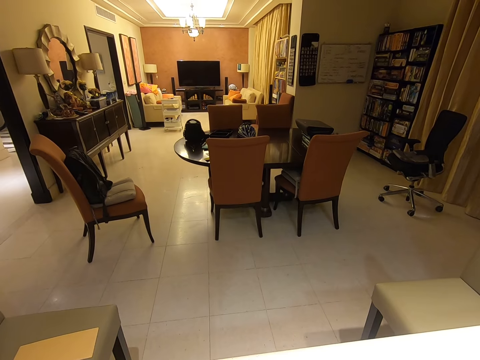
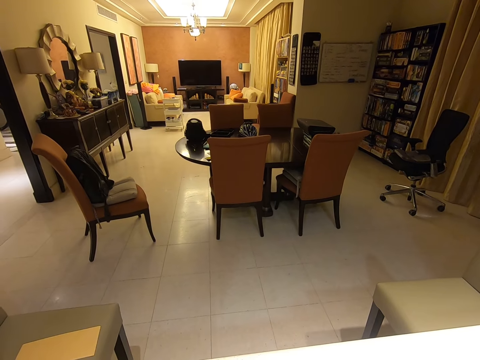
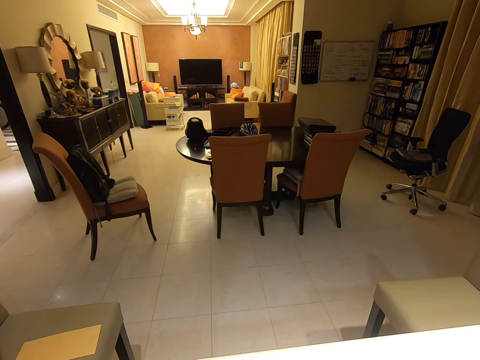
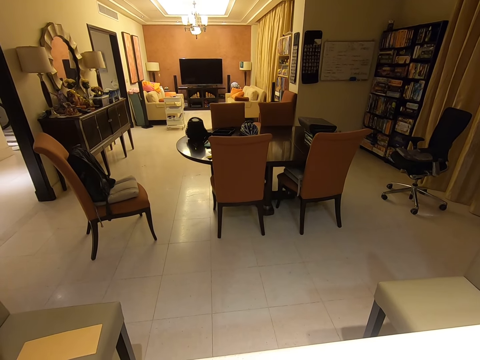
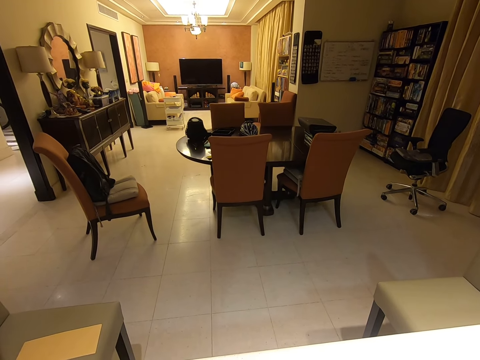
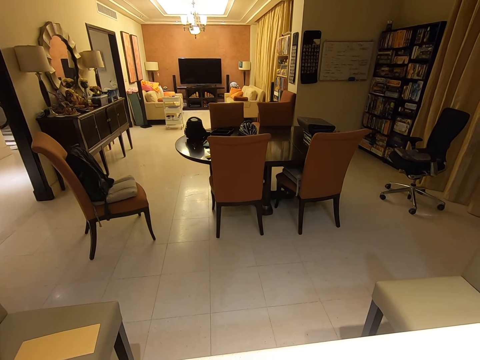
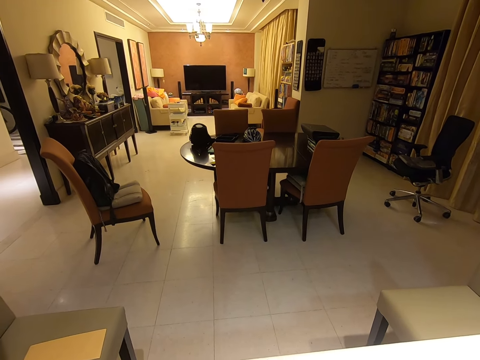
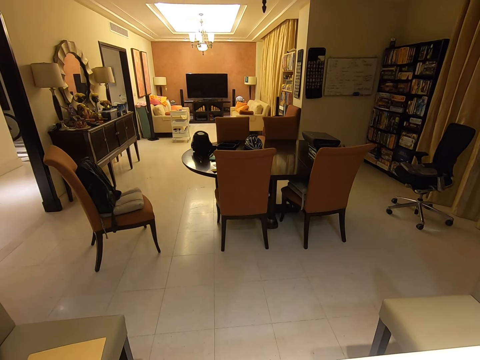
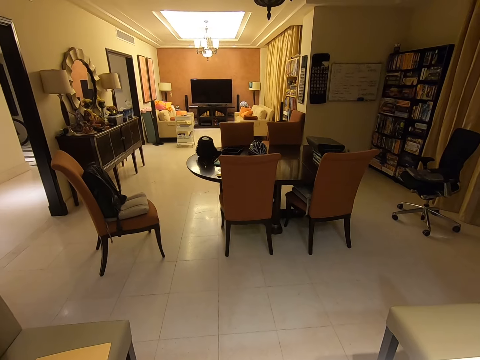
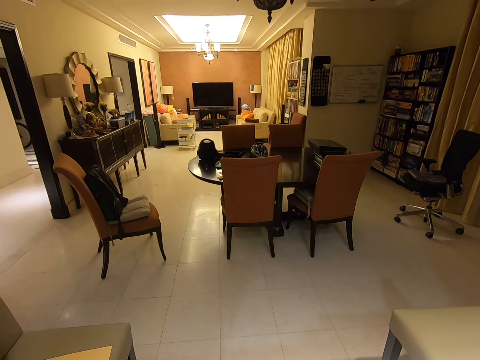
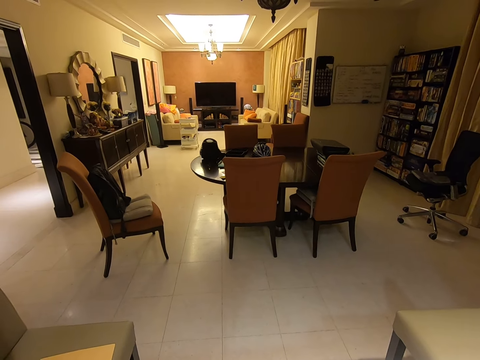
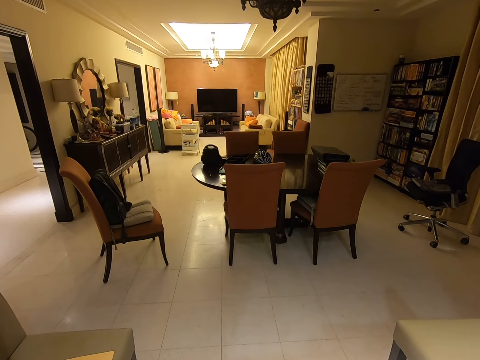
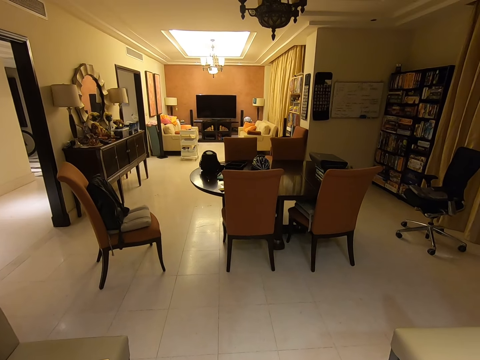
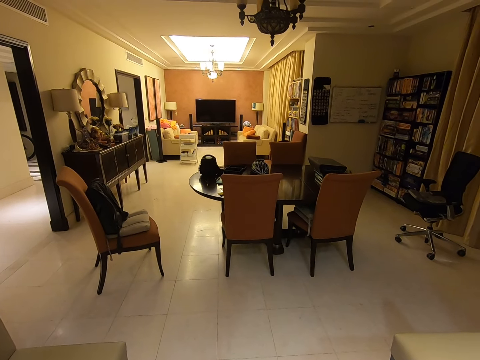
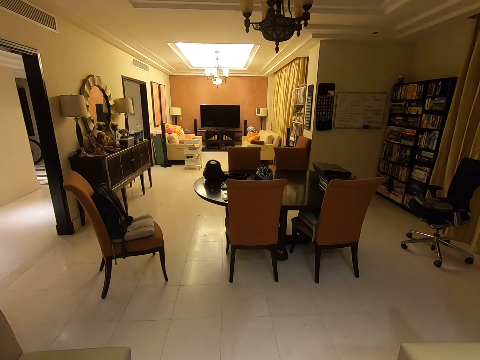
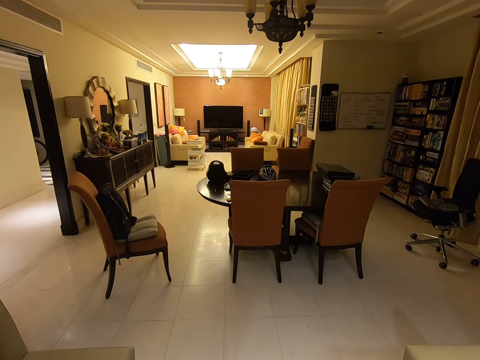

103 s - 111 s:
A woman converses with the camera wearer.

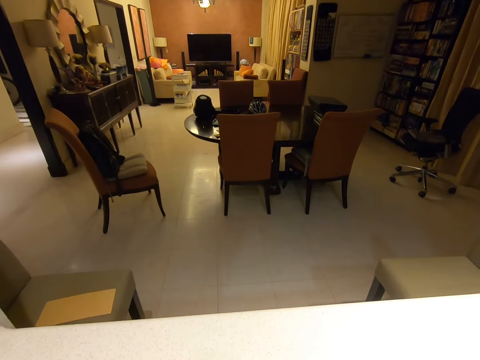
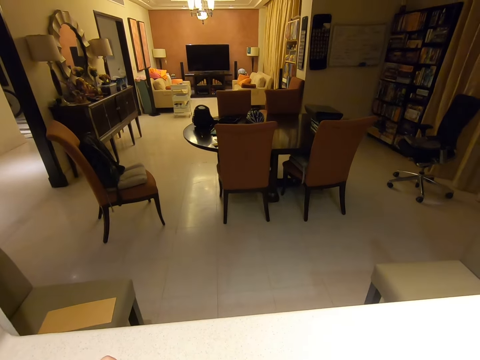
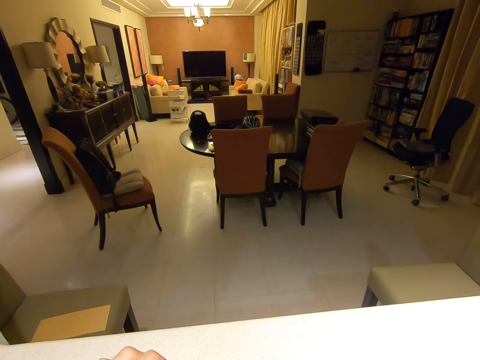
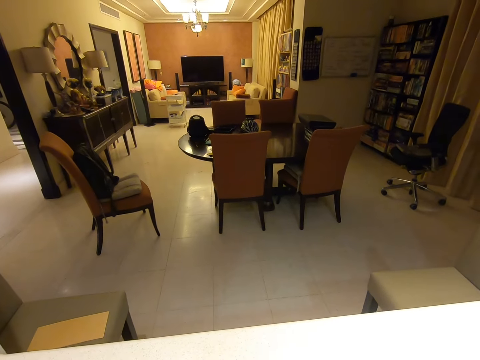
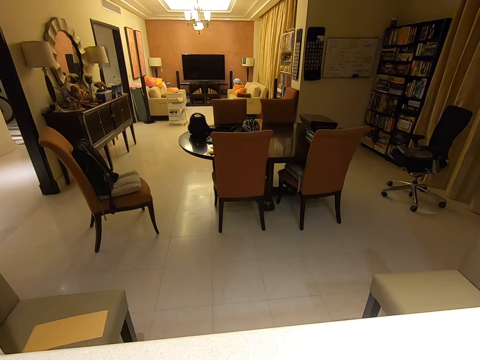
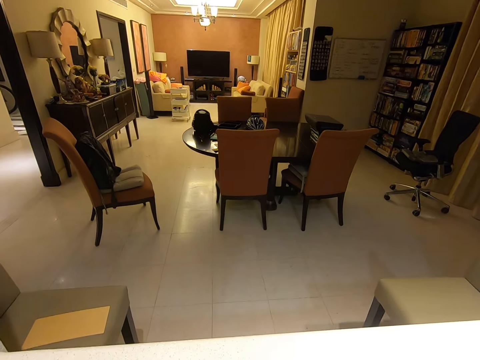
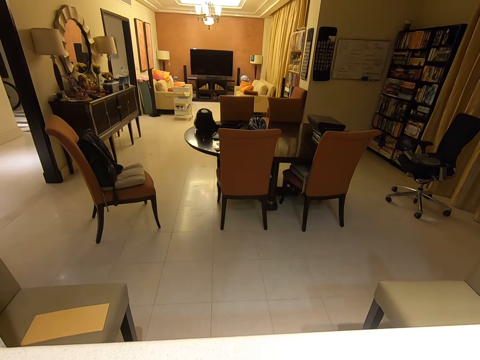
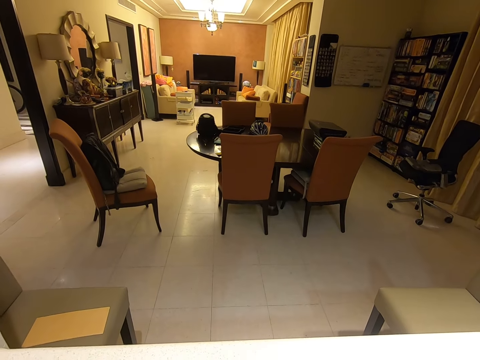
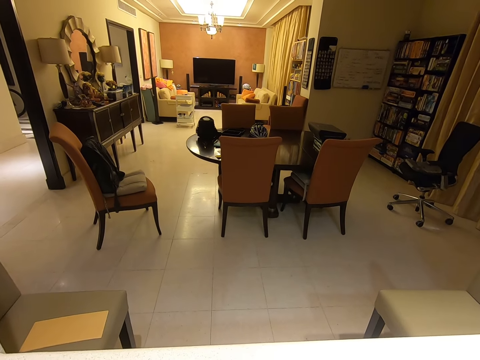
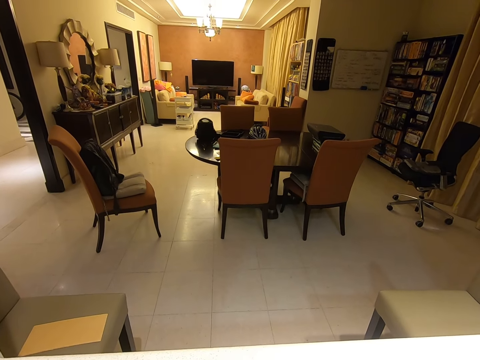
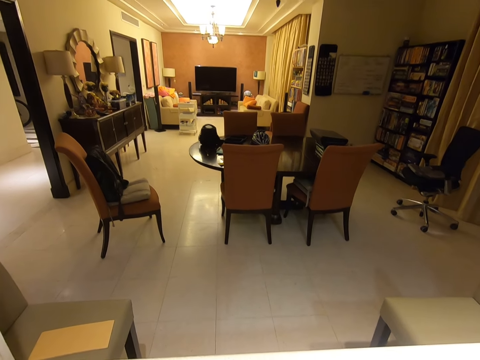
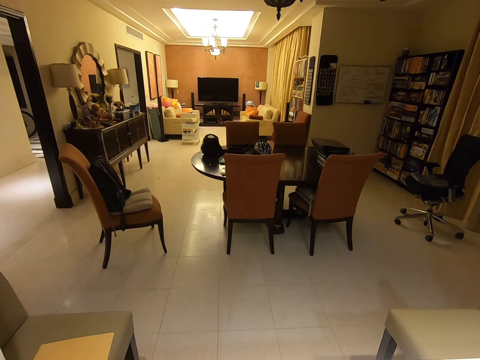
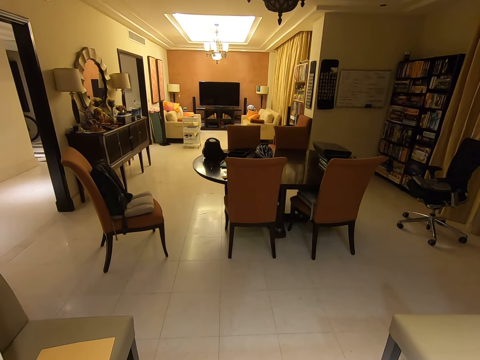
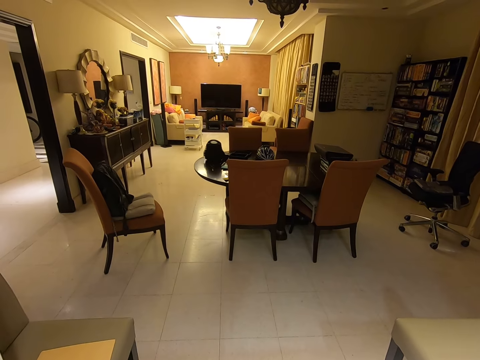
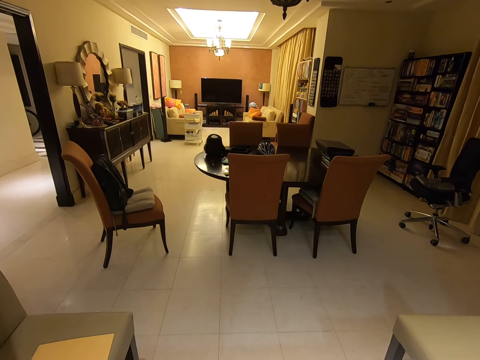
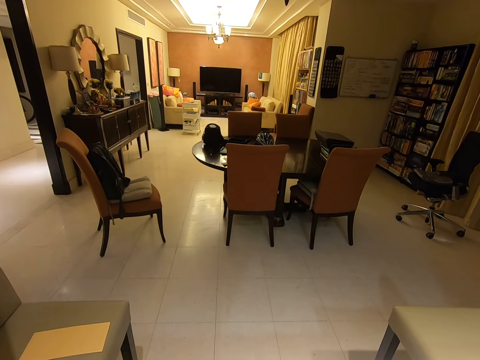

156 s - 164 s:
The camera wearer moves their hands. They look around the house.

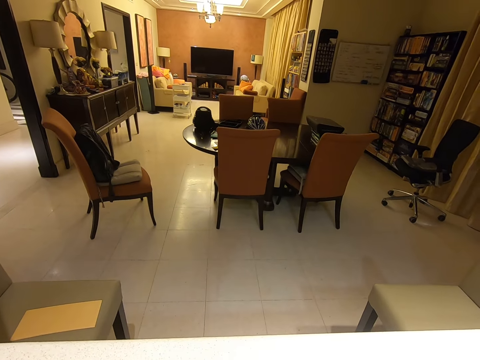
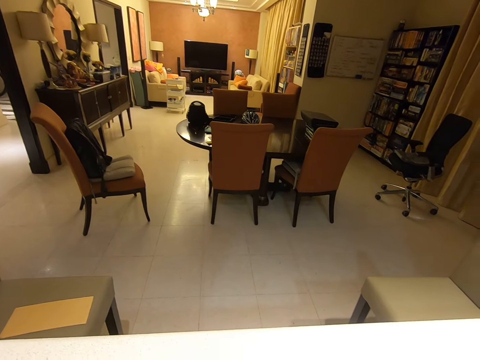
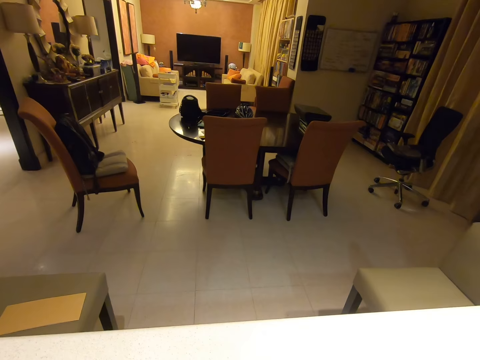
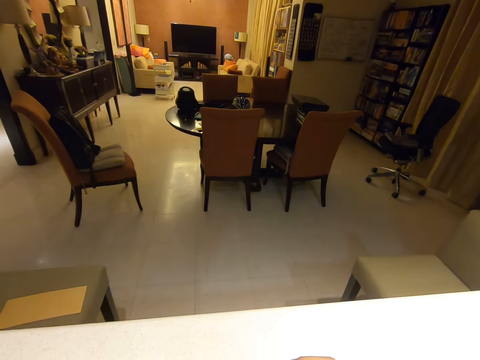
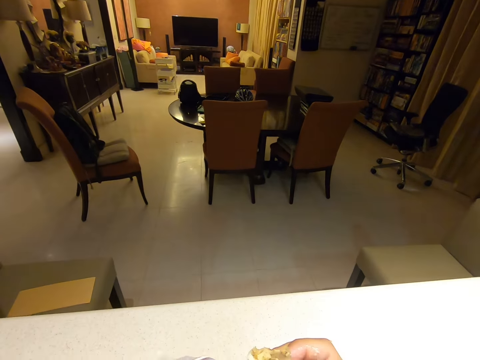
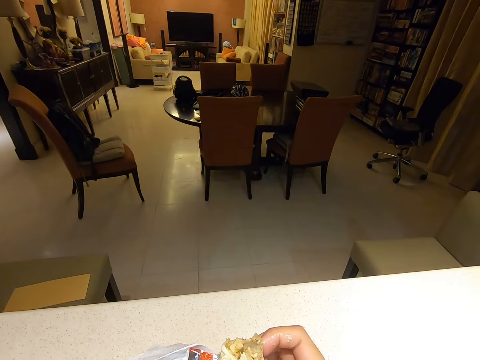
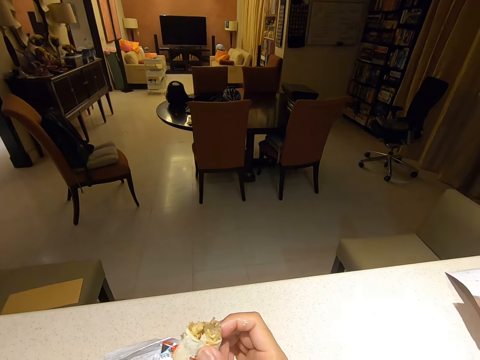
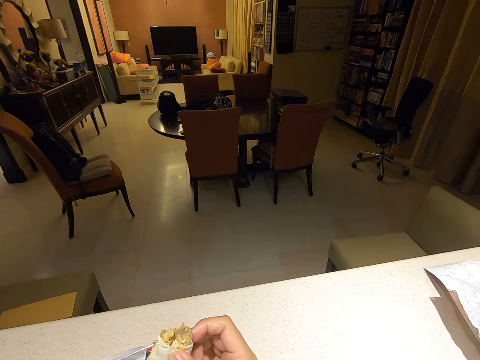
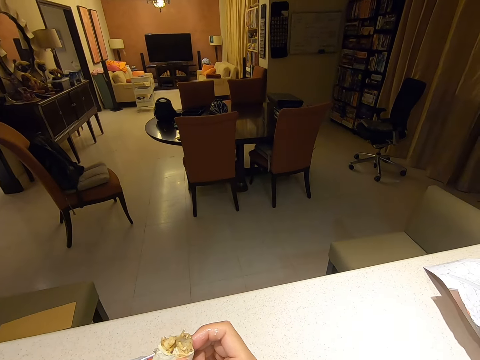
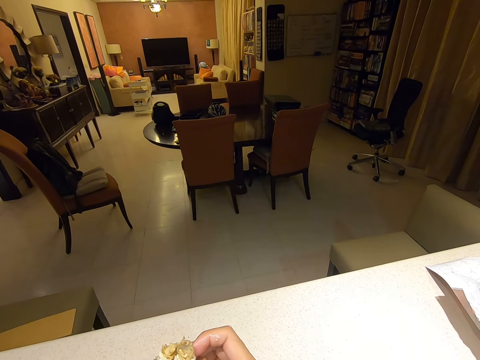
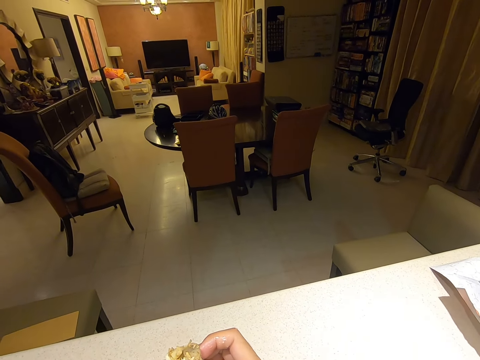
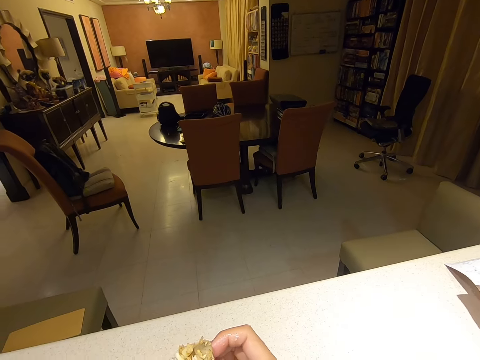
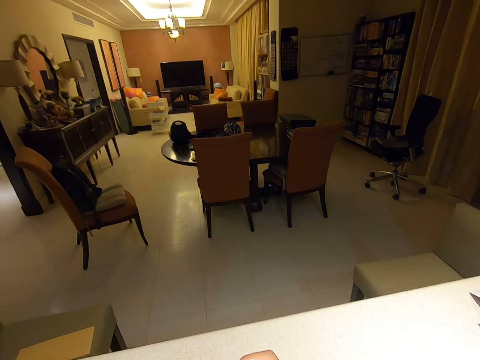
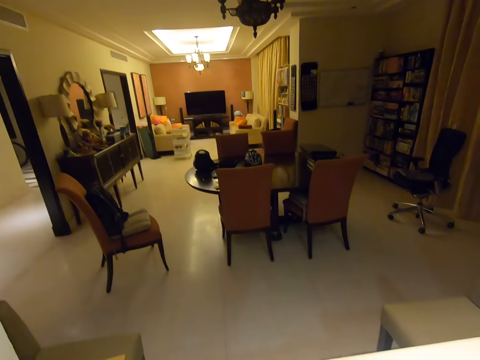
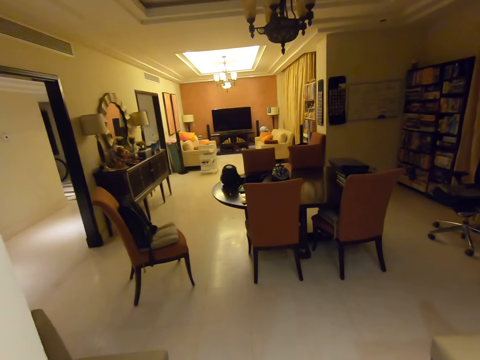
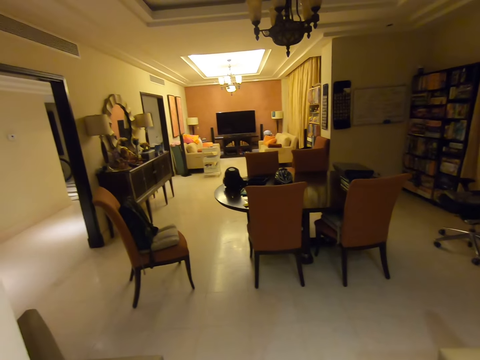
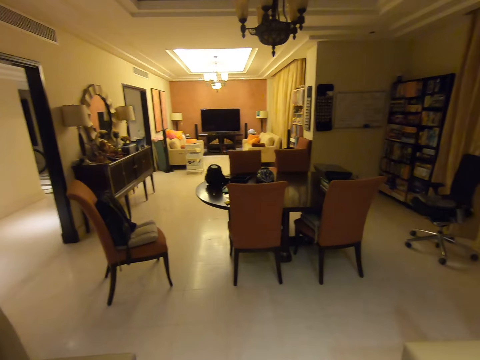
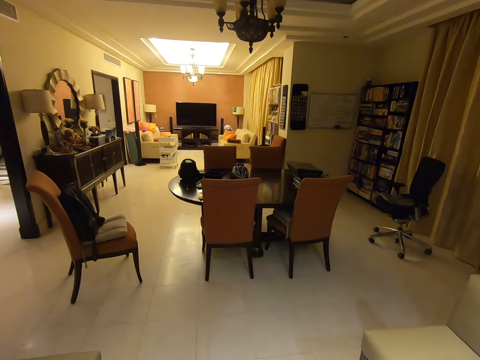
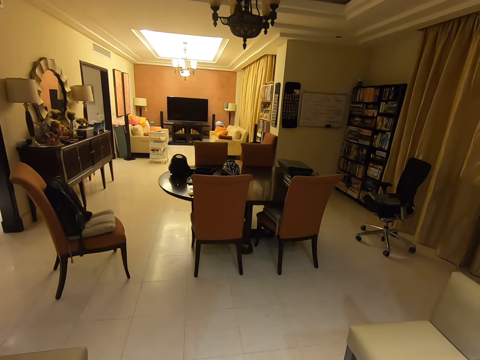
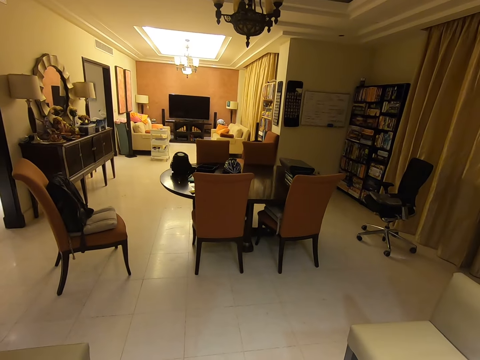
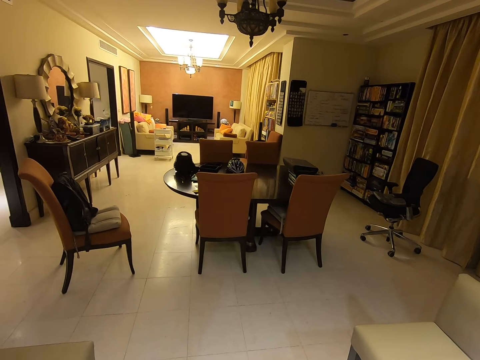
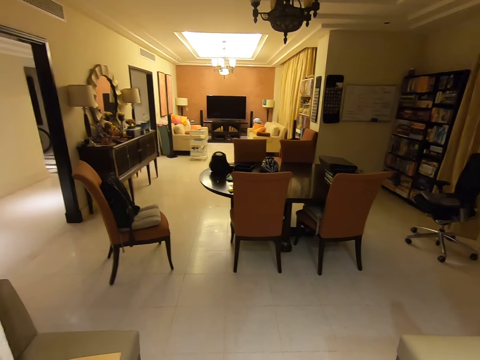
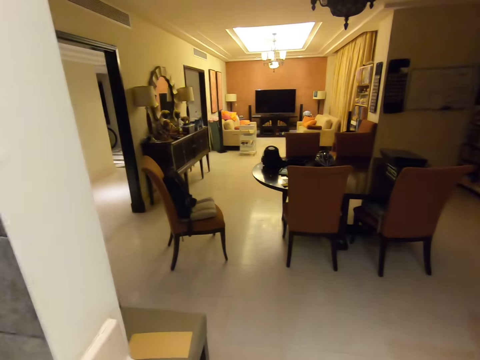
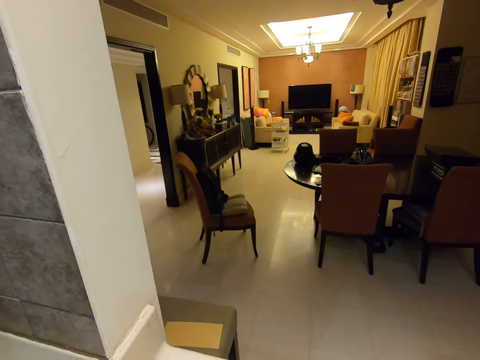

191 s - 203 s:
A woman converses with the camera wearer. The camera wearer holds the shawarma with his right hand. He looks around the house.
